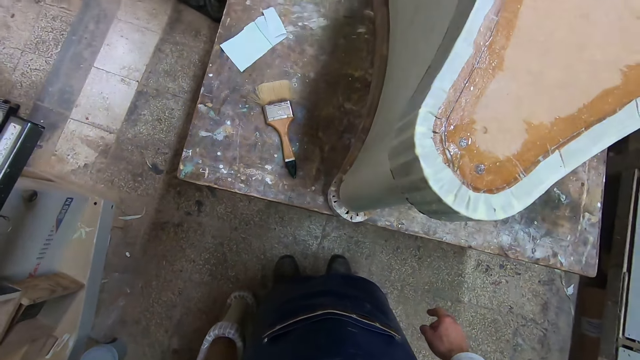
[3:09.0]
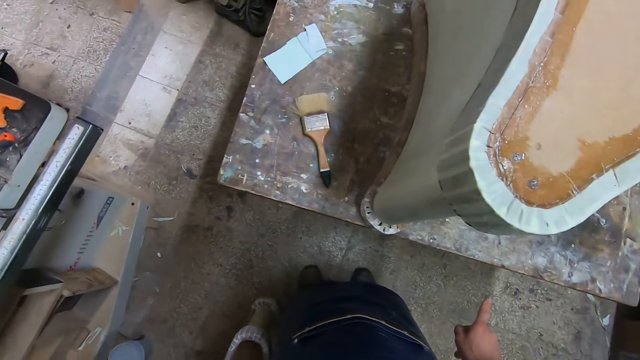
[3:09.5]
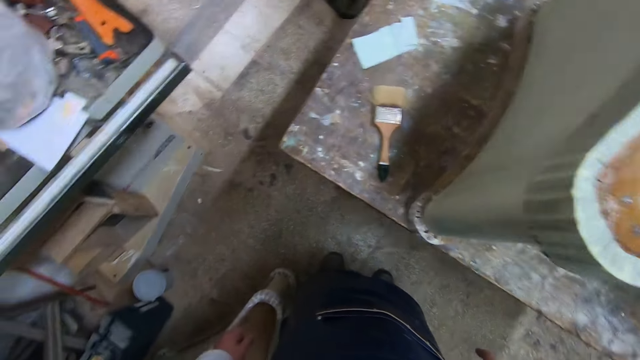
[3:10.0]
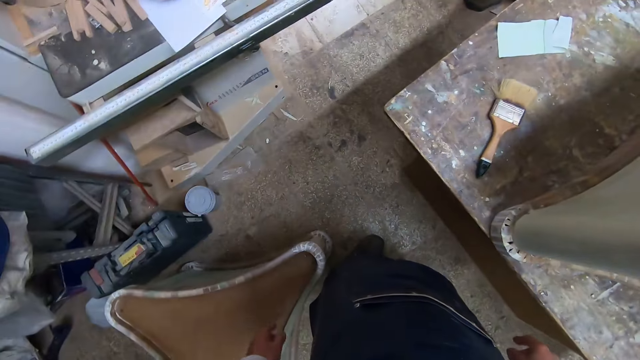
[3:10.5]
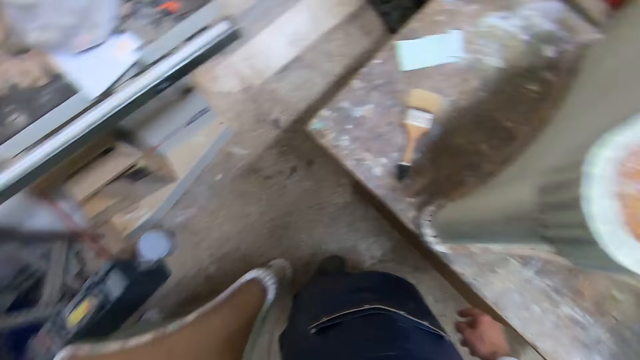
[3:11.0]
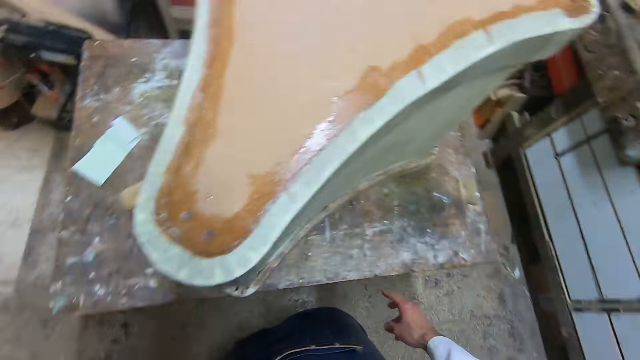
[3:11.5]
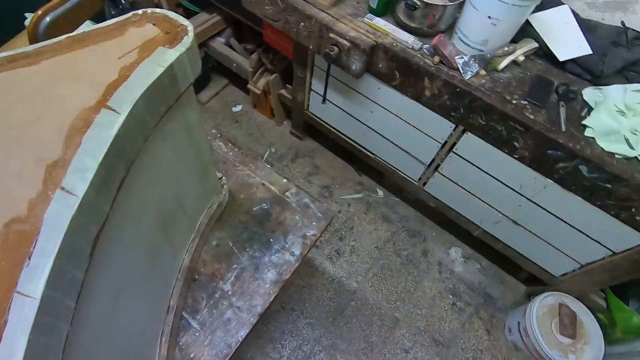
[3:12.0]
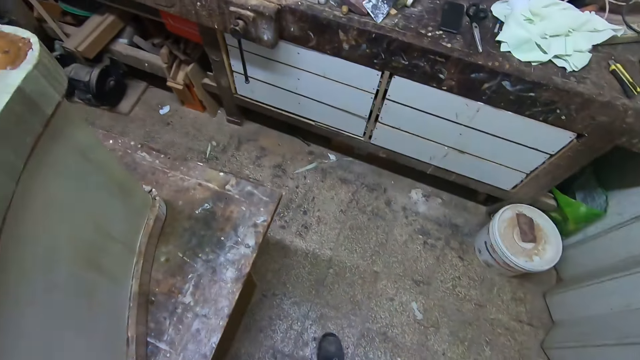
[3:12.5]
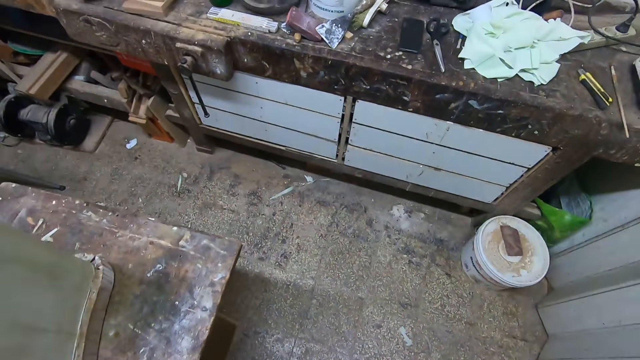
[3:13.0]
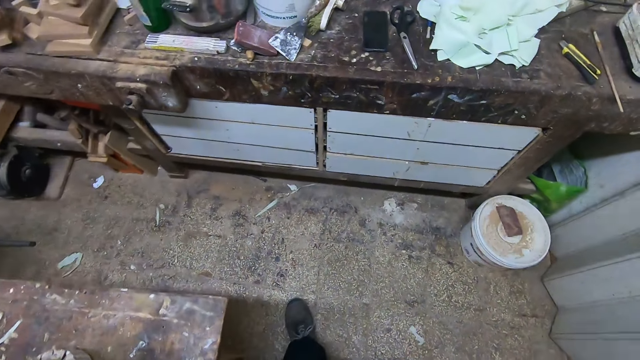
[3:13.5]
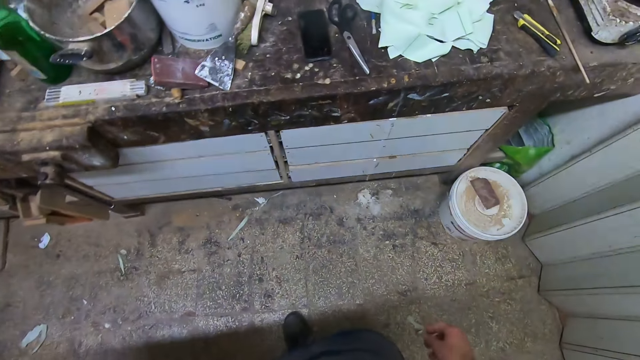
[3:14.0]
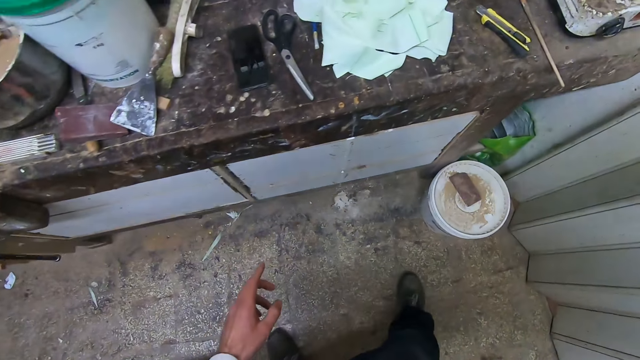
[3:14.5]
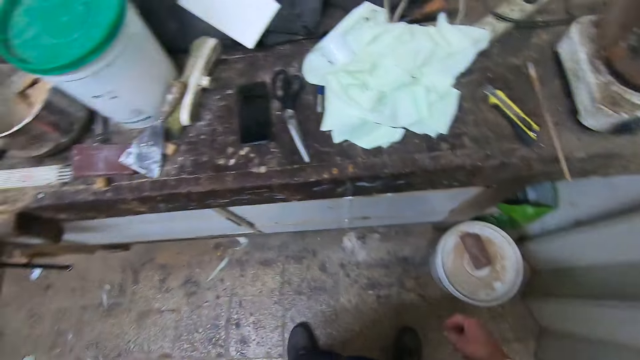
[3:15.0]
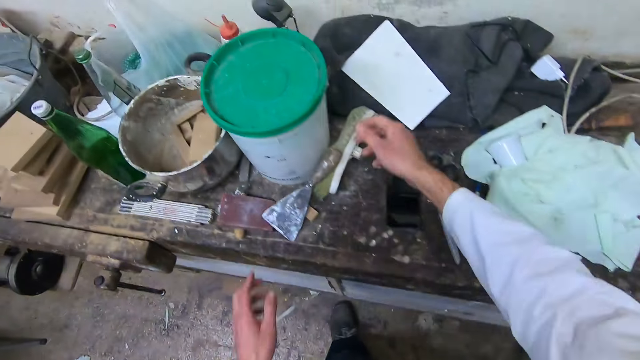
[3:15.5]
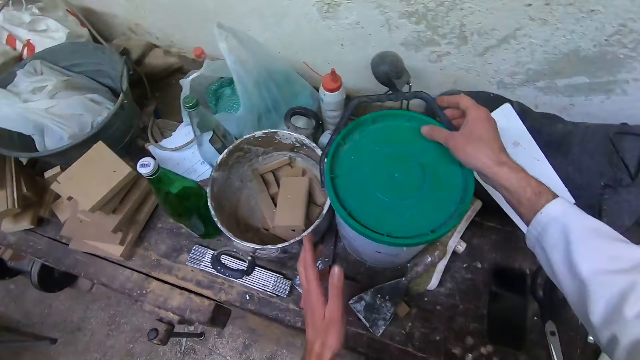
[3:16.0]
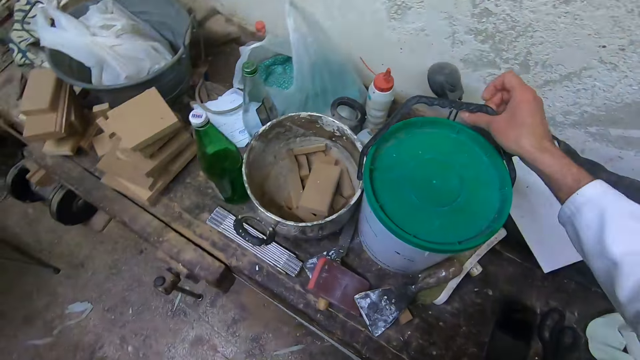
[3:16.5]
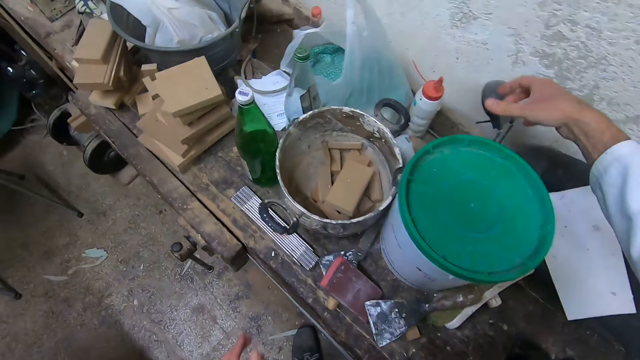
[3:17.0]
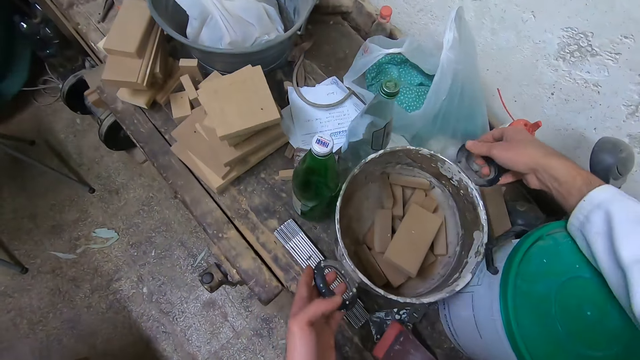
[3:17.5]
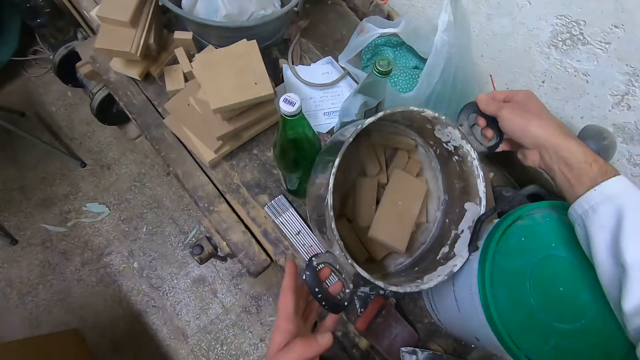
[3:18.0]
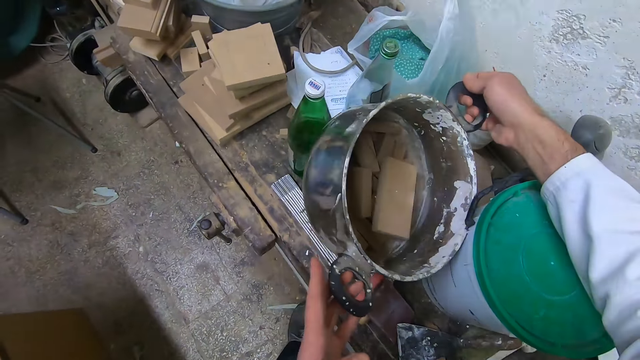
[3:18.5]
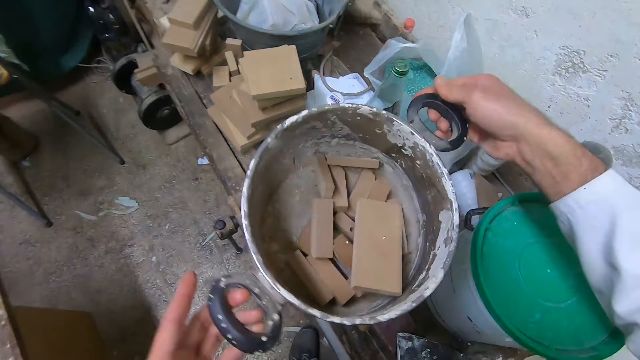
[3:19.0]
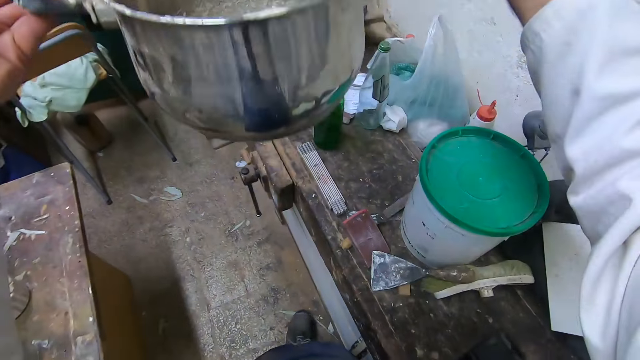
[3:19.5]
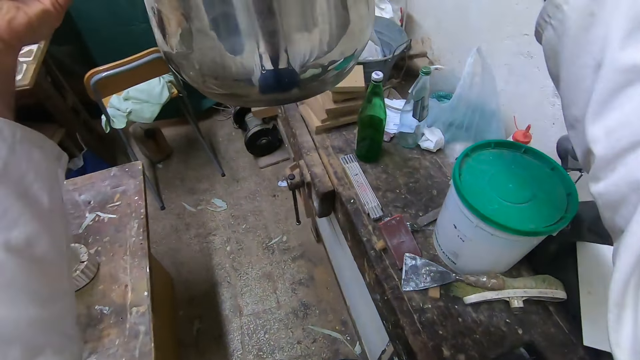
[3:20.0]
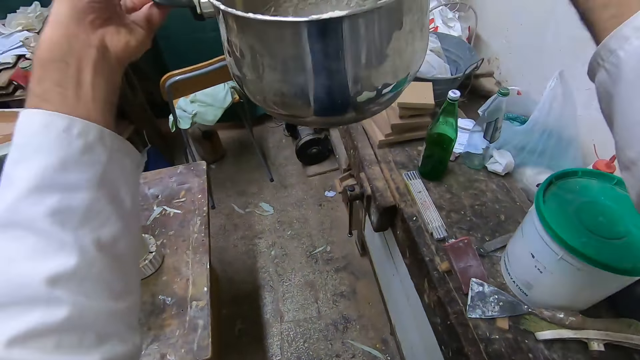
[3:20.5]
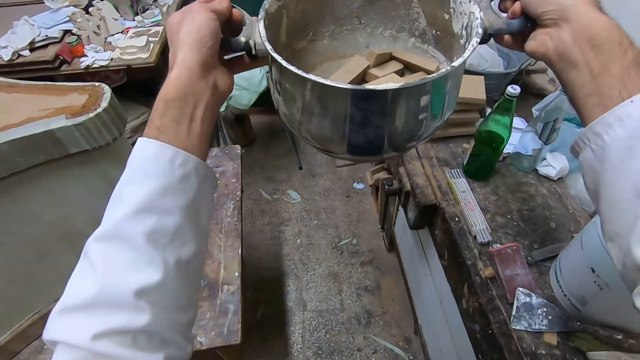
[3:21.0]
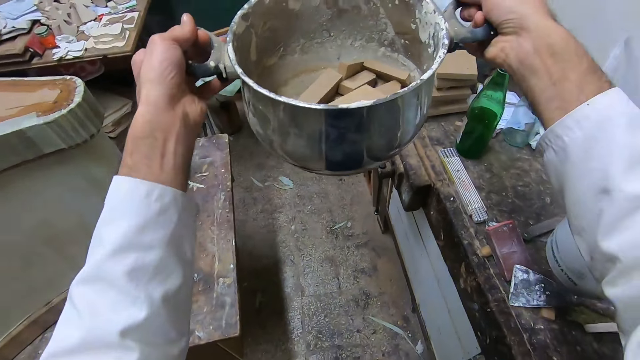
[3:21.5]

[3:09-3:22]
The camera wearer walks to the other table. He touches a white bucket on the other table with both hands. He holds the handle of the bucket with his right hand. He lifts a cooking pot from the other table with both hands. He looks at the cooking pot.

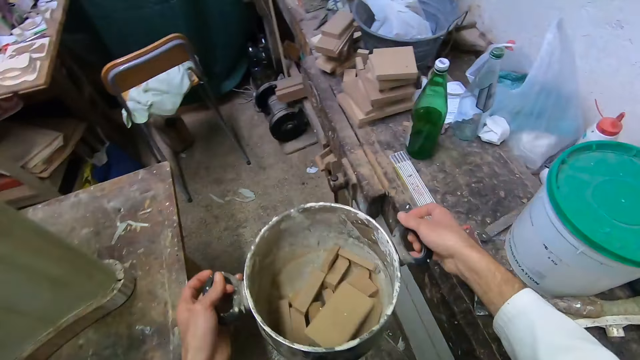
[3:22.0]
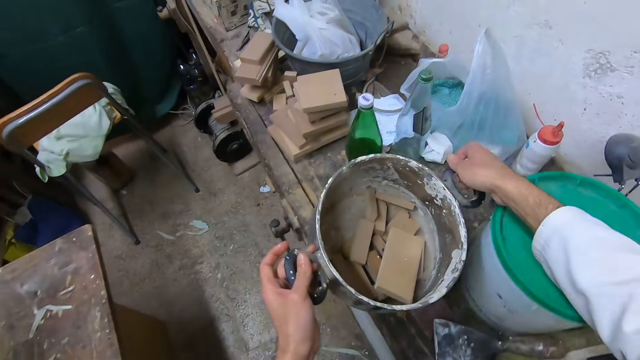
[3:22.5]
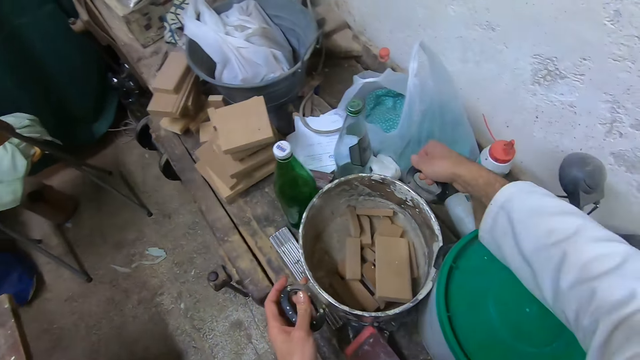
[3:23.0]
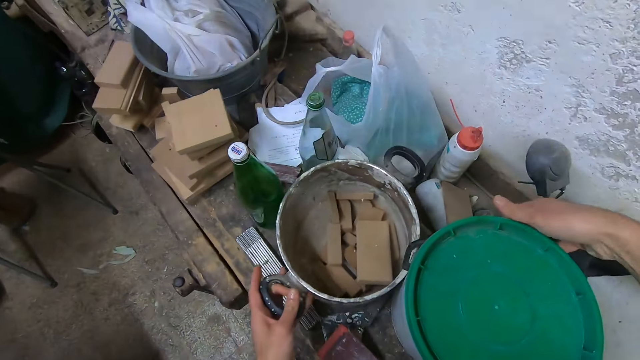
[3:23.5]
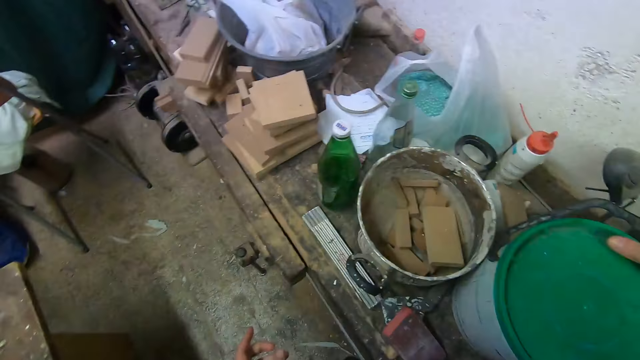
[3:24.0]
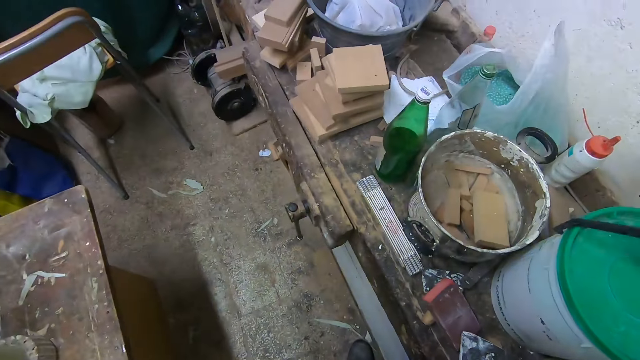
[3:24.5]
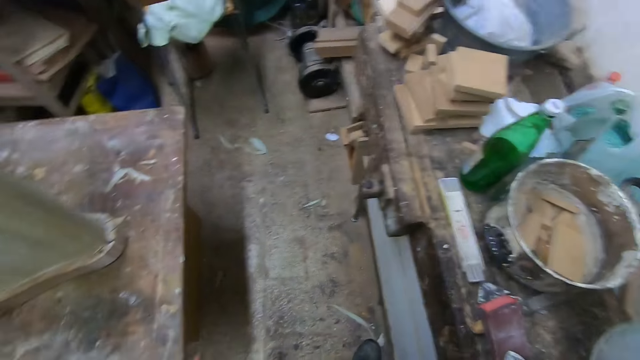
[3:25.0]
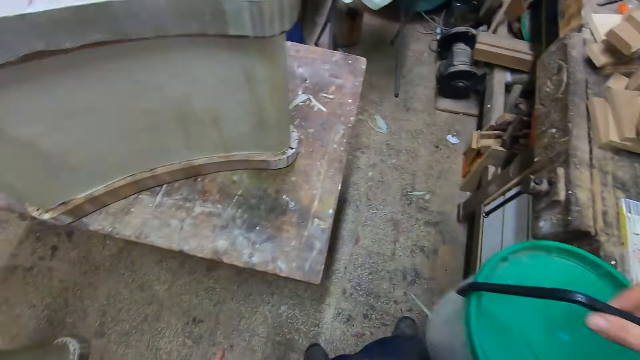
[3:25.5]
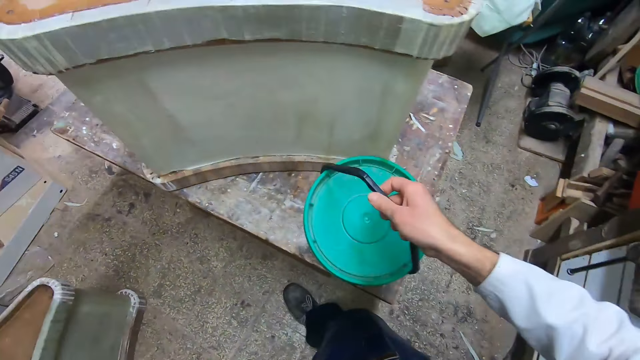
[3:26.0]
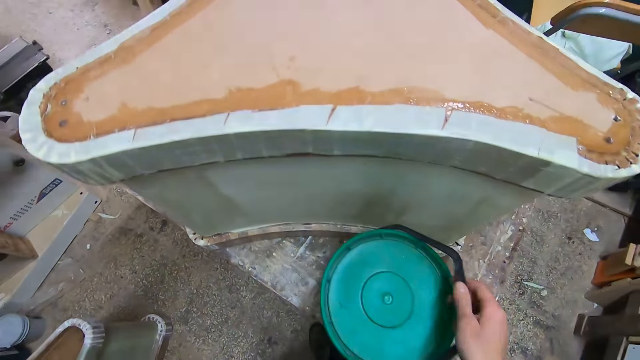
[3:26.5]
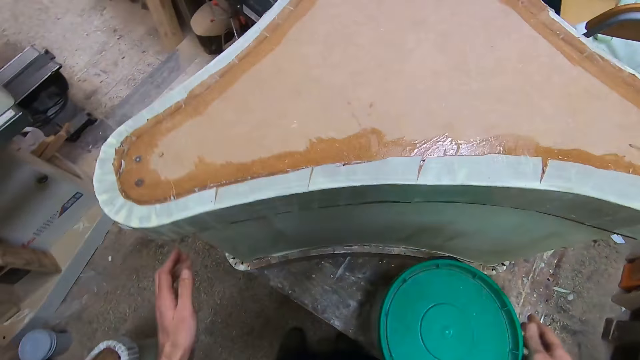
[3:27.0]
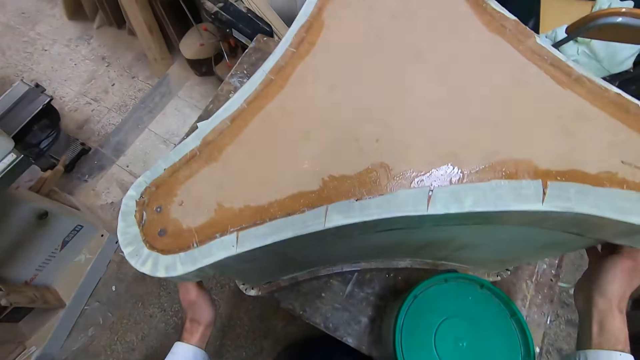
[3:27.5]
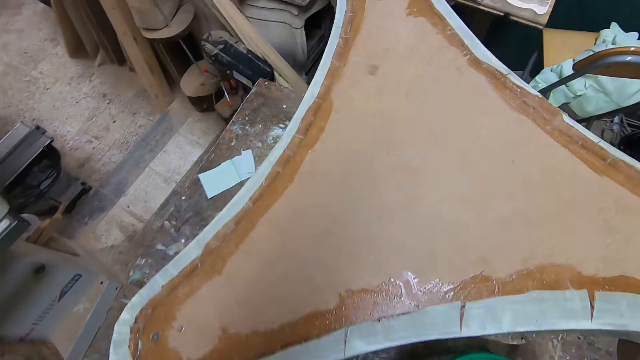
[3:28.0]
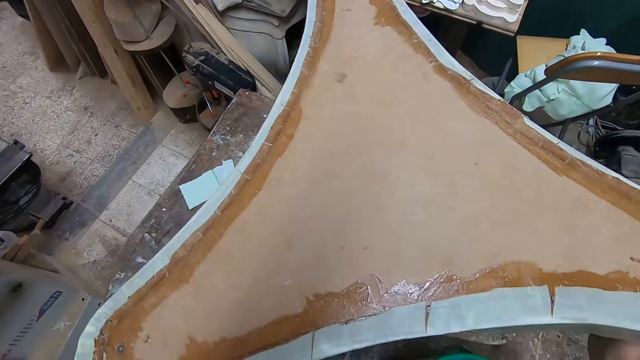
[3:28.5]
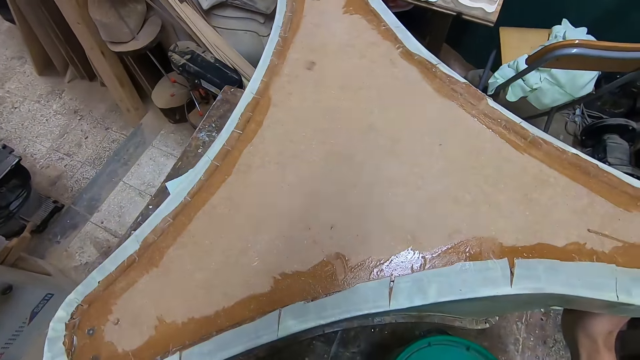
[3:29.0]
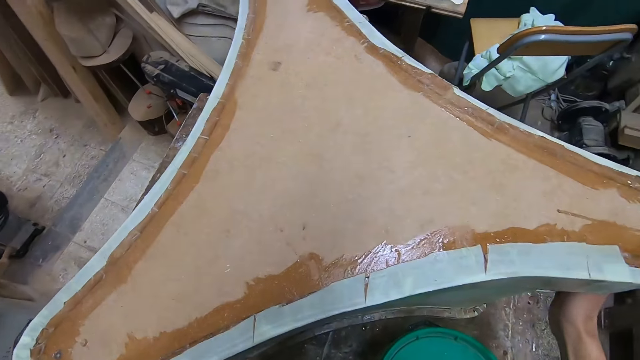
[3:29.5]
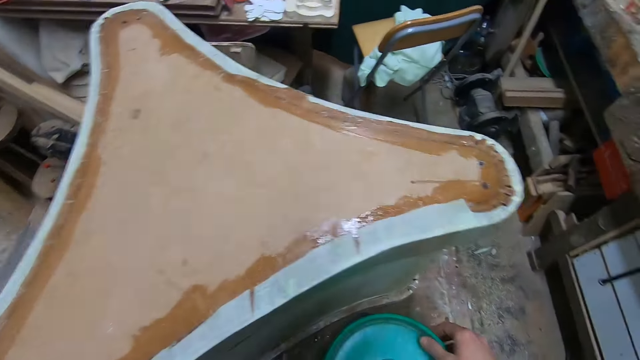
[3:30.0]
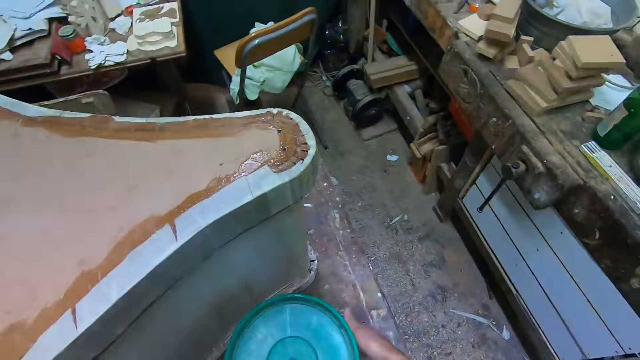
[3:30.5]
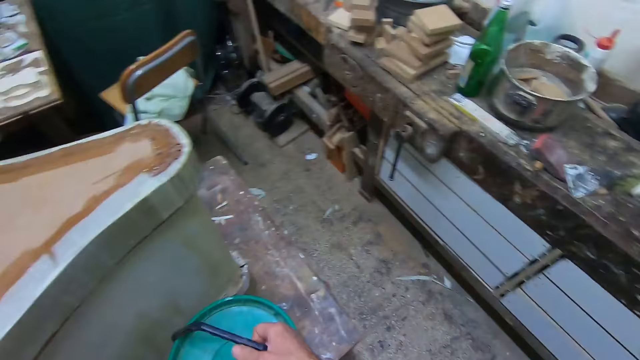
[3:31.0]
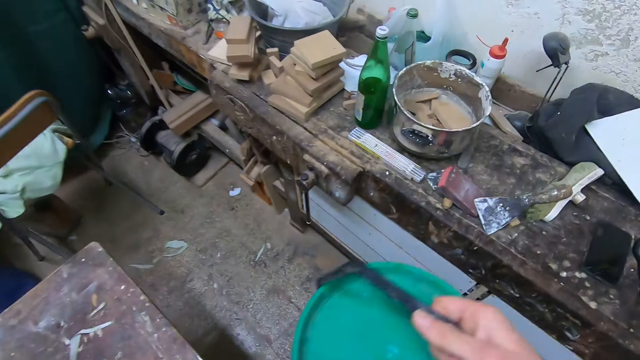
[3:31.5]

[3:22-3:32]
The camera wearer drops the pot back on the table. He picks up the white bucket by the handle with his right hand. He moves the bucket on the other table. He drops it on the furniture table. He holds the furniture briefly with both hands. He returns the bucket on the table. He picks up the white bucket by the handle with his right hand.
